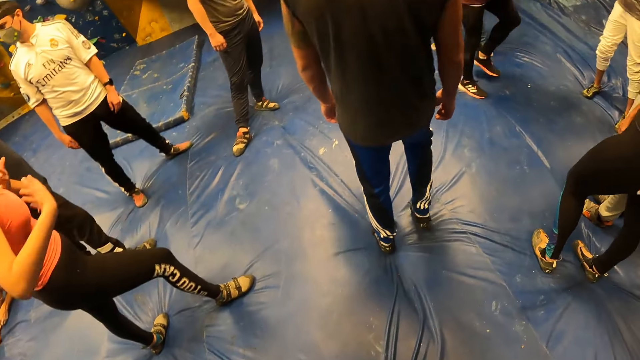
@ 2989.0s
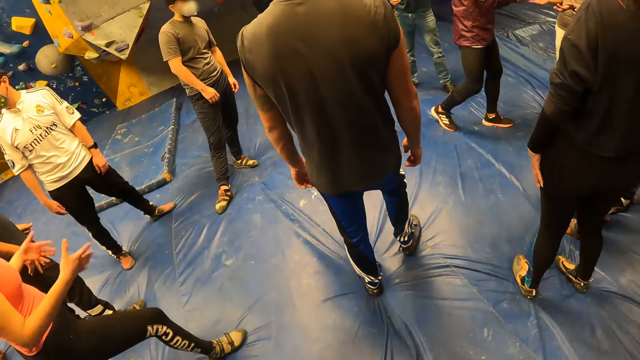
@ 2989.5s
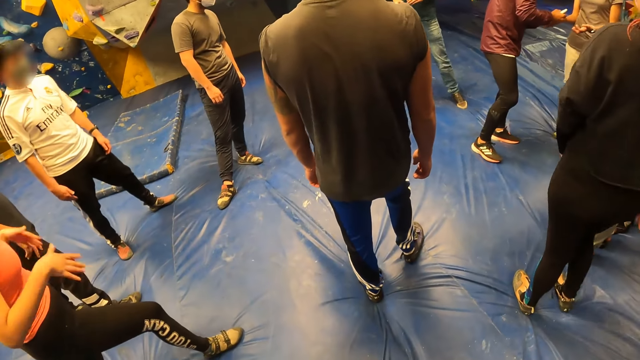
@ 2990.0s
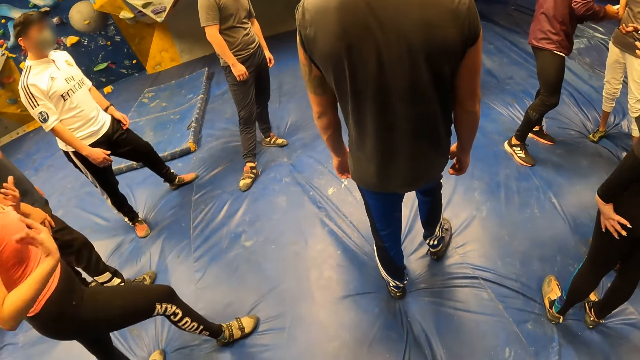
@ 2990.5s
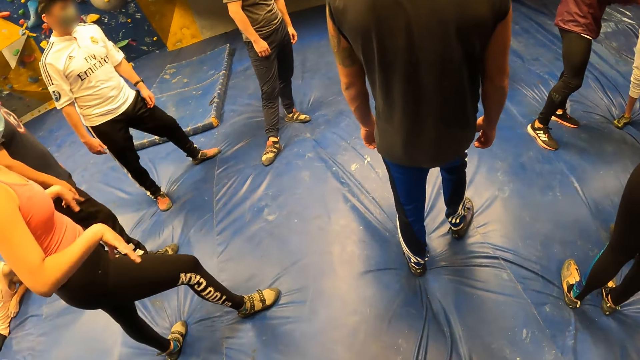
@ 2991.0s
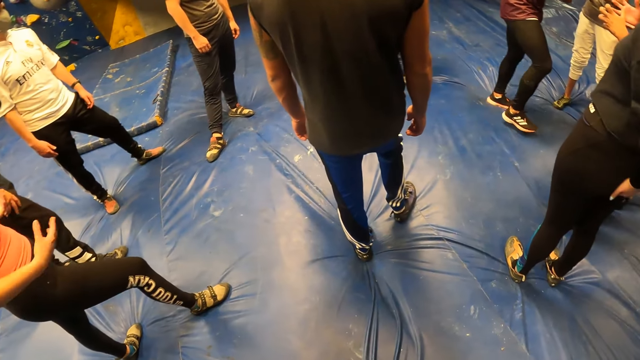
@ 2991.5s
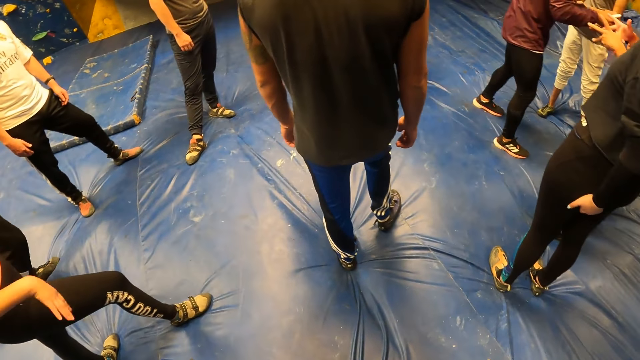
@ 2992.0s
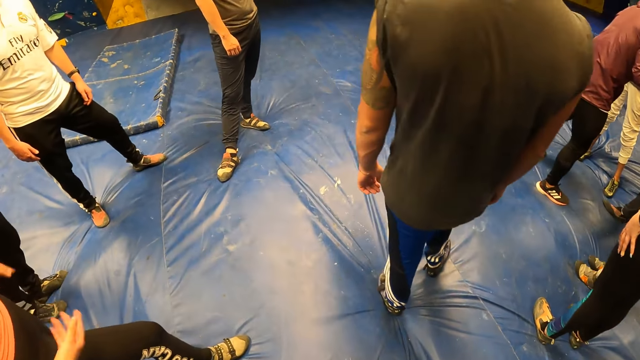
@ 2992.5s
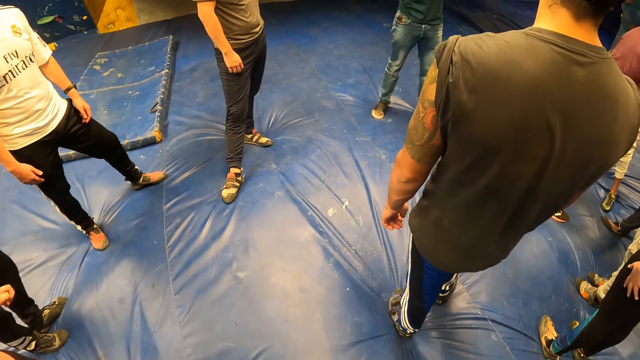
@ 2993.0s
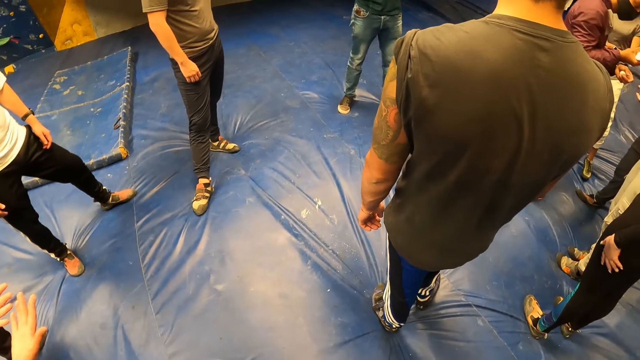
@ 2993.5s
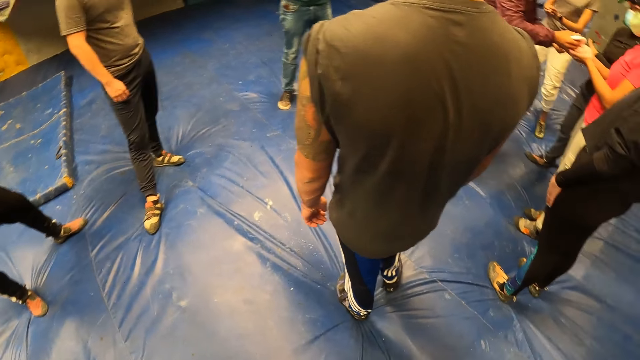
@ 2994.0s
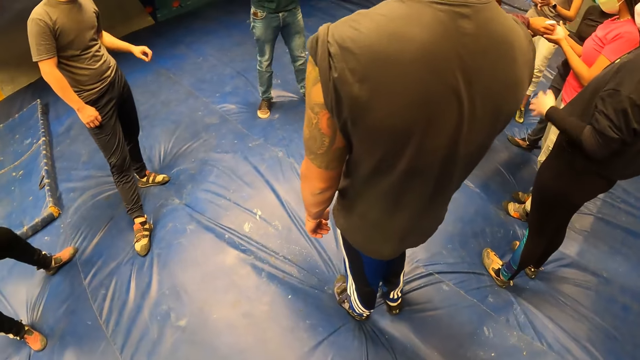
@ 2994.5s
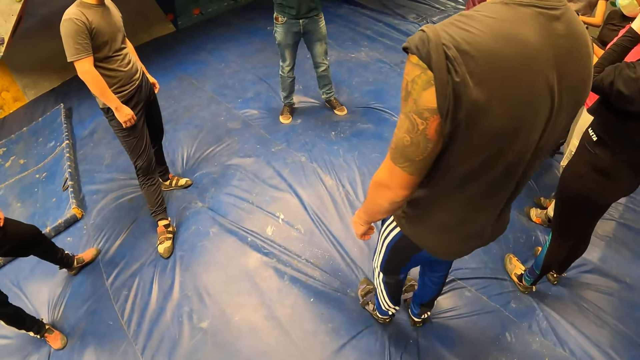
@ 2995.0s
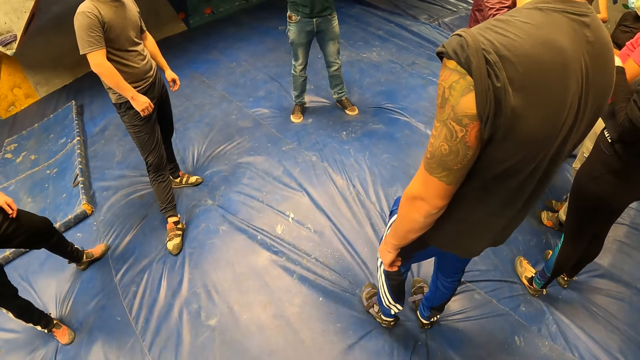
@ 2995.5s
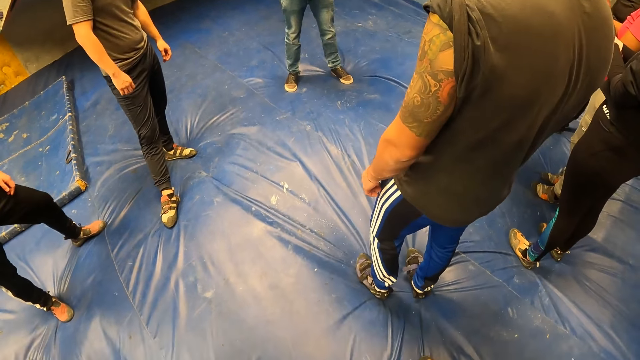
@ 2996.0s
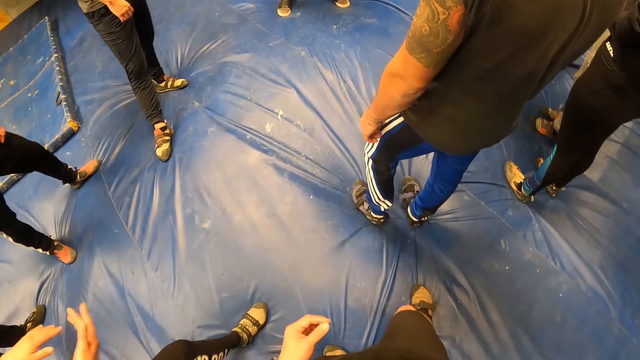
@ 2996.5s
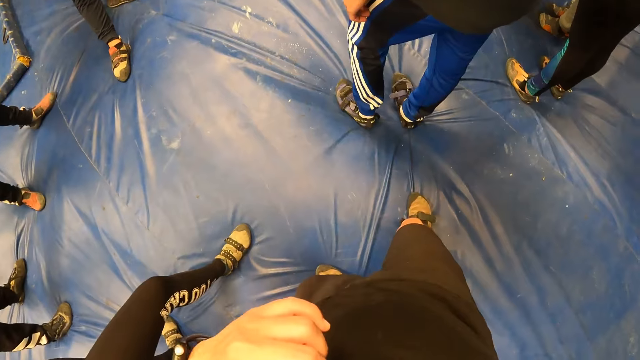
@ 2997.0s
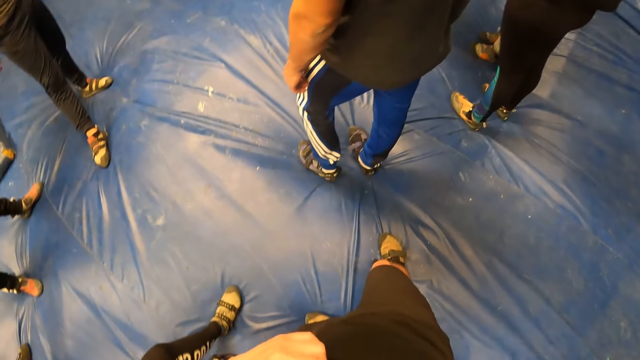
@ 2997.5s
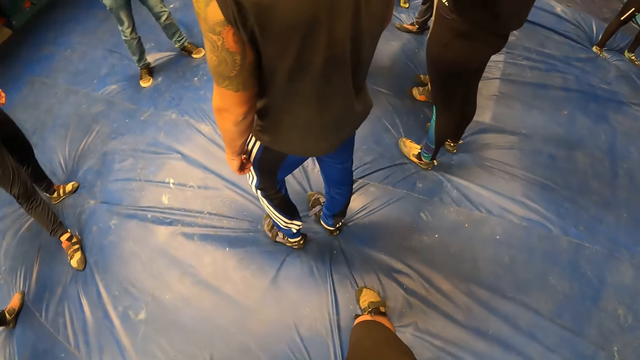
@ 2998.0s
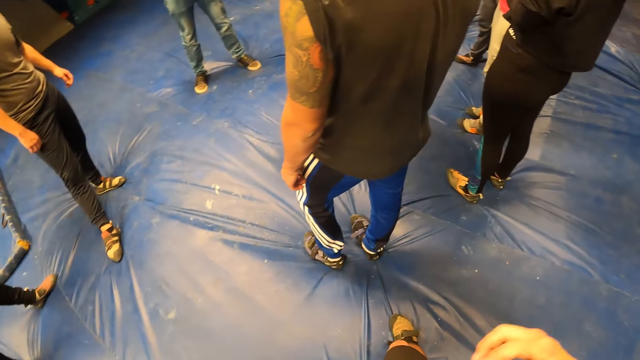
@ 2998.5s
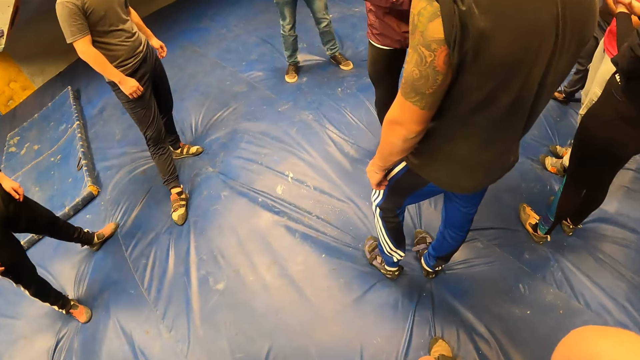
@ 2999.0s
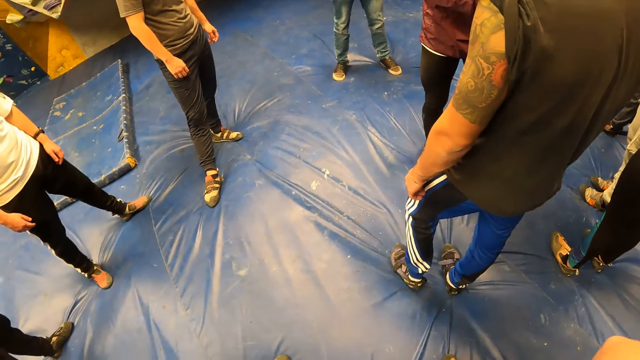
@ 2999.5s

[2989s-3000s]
The camera wearer looks around. A man gives the camera wearer and the group of people some lotion on their hands.

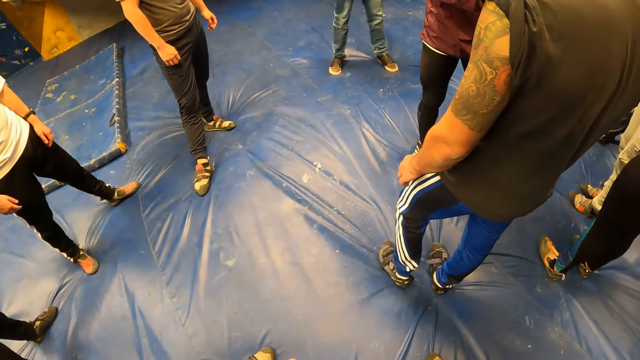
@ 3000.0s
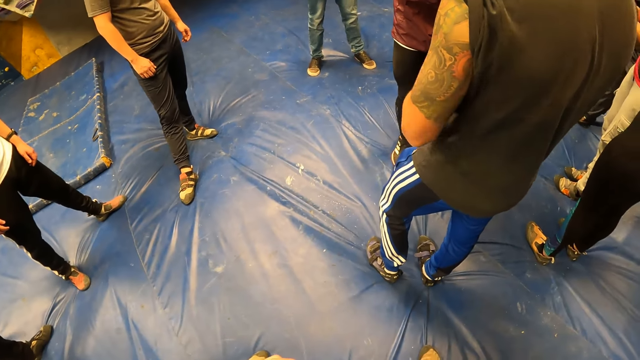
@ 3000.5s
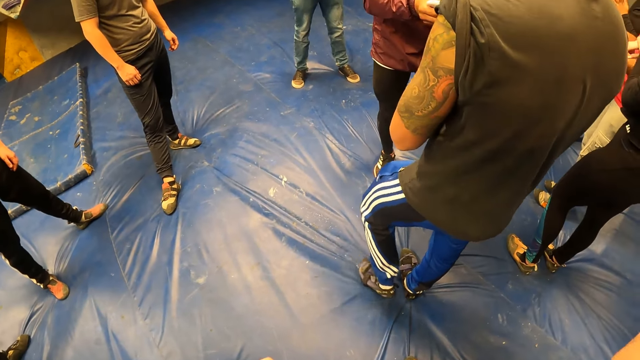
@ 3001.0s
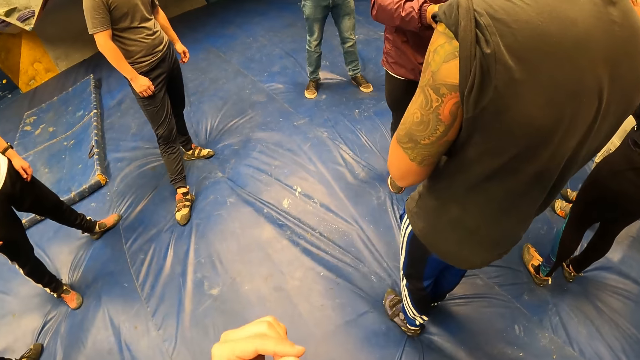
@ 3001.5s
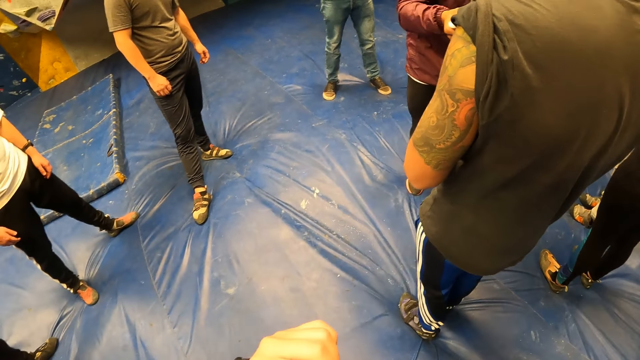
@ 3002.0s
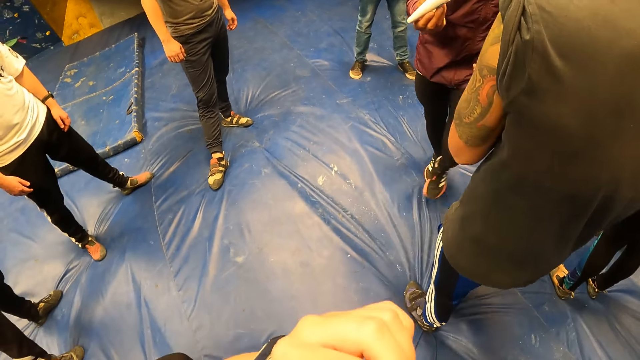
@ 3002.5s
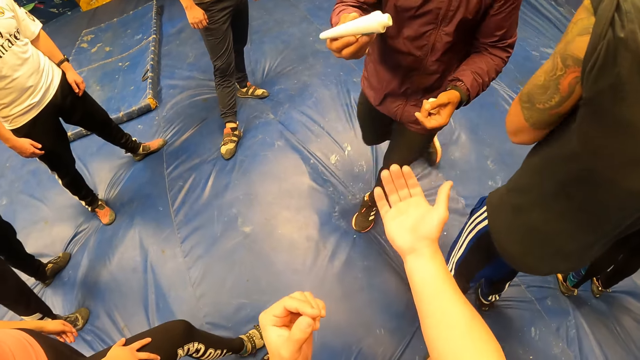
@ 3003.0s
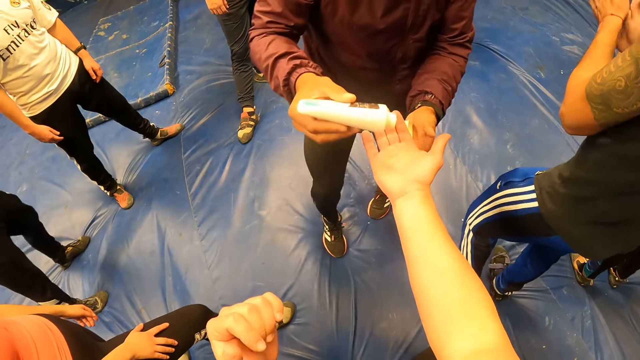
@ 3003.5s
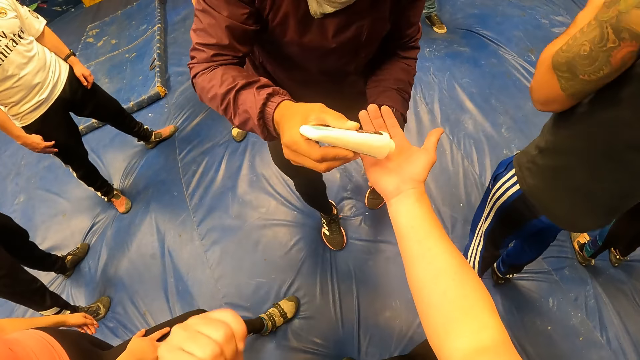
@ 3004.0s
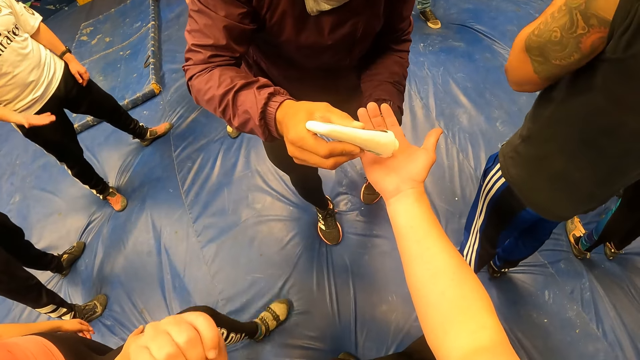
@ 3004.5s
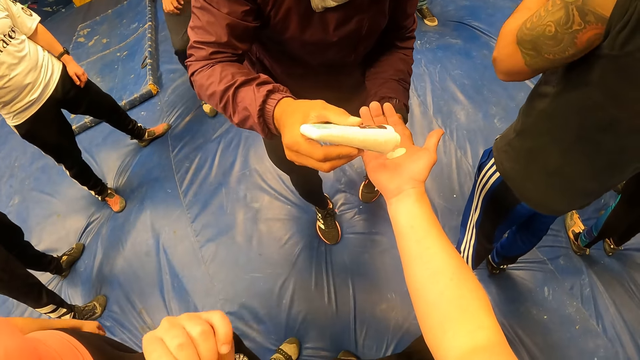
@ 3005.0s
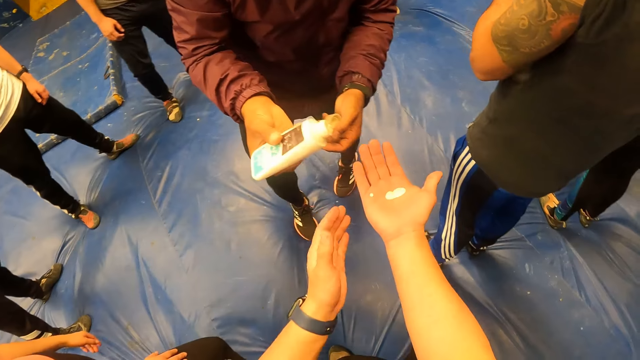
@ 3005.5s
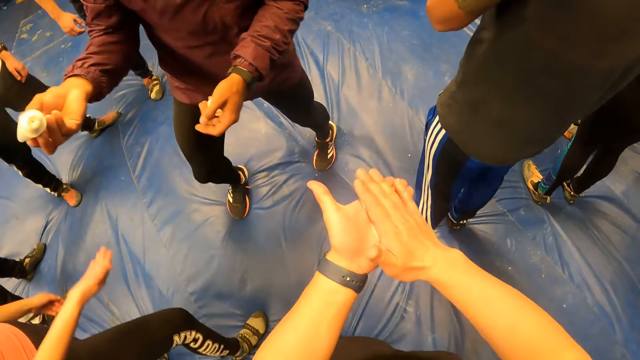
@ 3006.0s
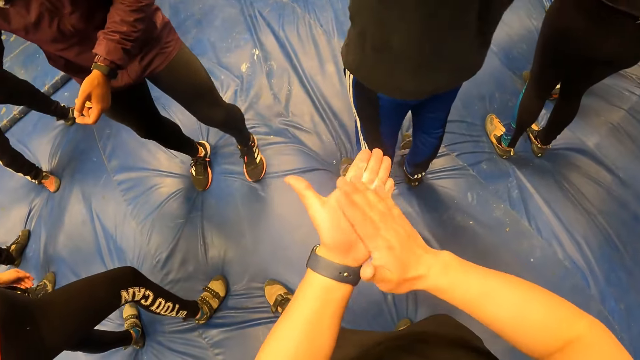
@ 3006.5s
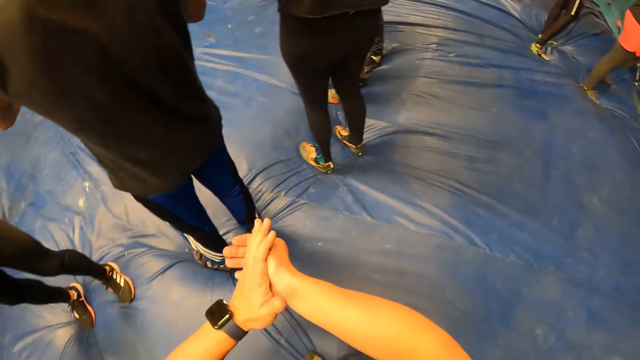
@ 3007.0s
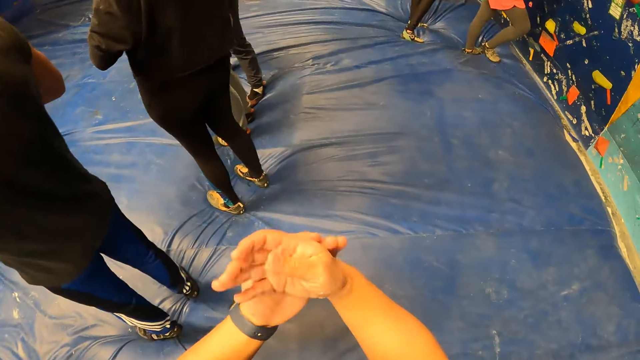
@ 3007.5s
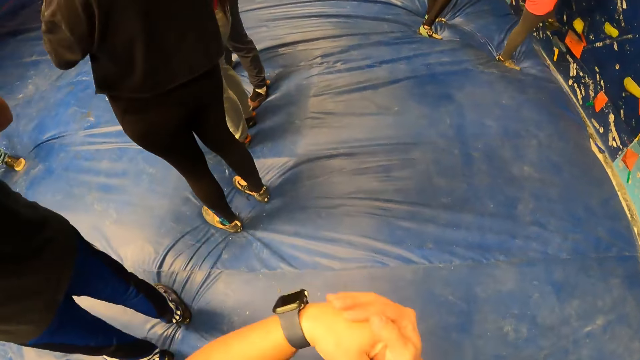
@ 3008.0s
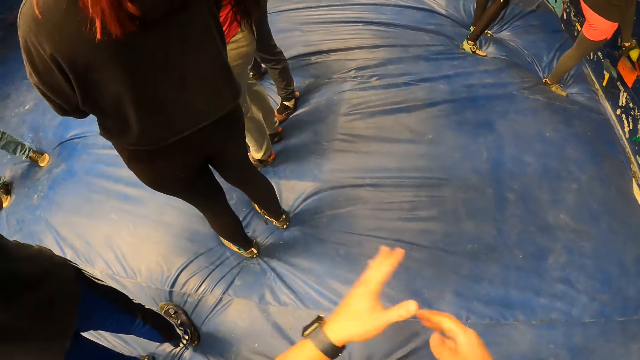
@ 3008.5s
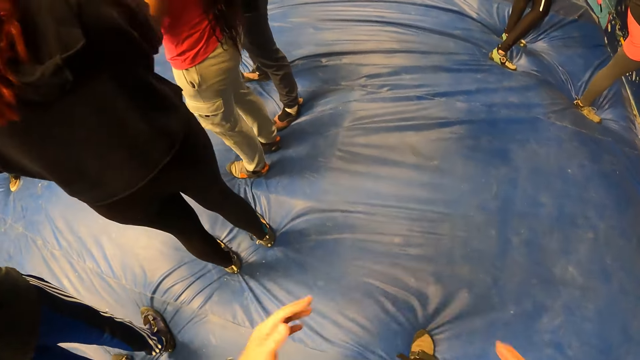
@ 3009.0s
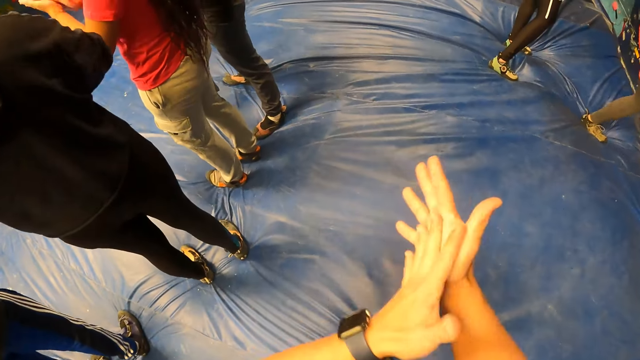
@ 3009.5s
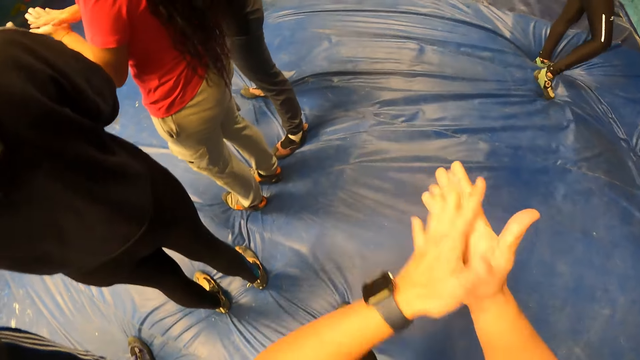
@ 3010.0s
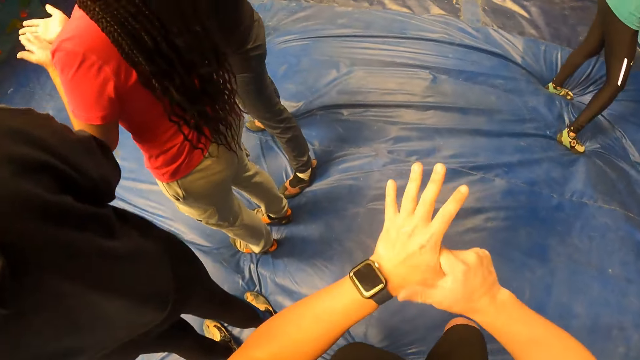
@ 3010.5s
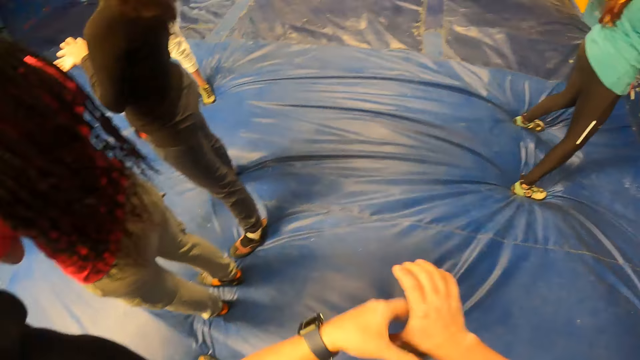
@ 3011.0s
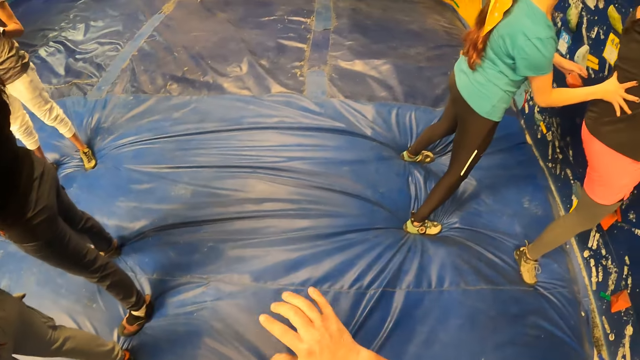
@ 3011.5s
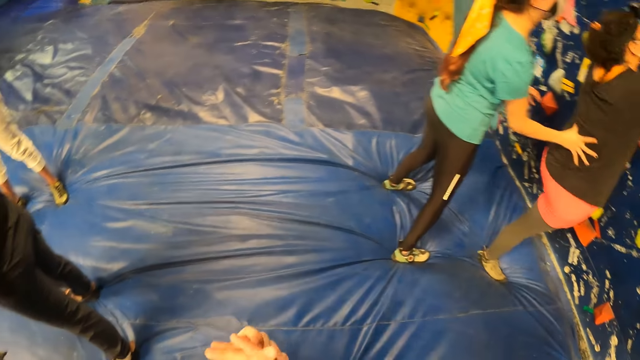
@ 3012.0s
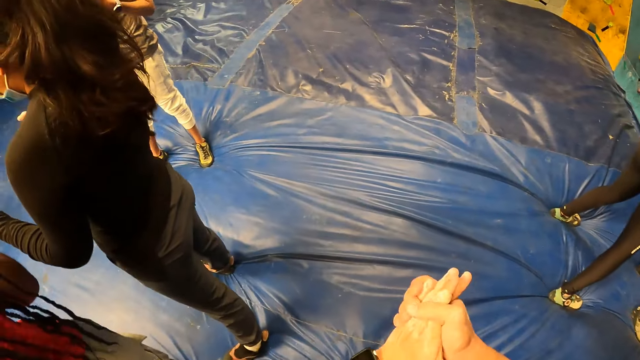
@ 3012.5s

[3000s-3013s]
The camera wearer stretches the right hand. A man puts something on the camera wearer's hand. The camera wearer stretches the left hand. He rubs the lotion on both hands. He rubs his hands again and walks in the game room.
